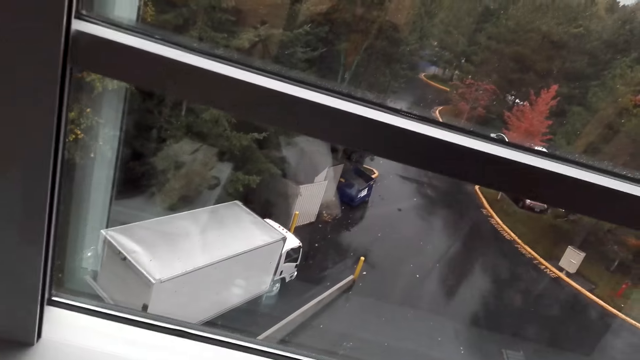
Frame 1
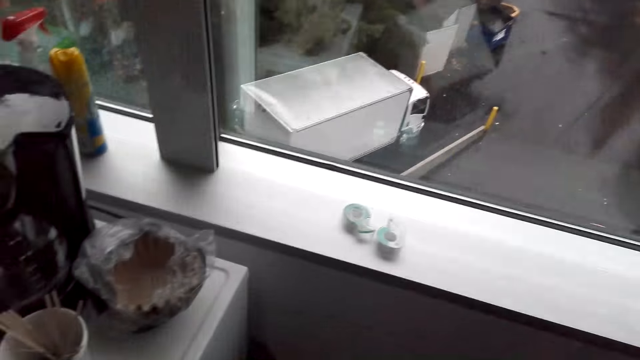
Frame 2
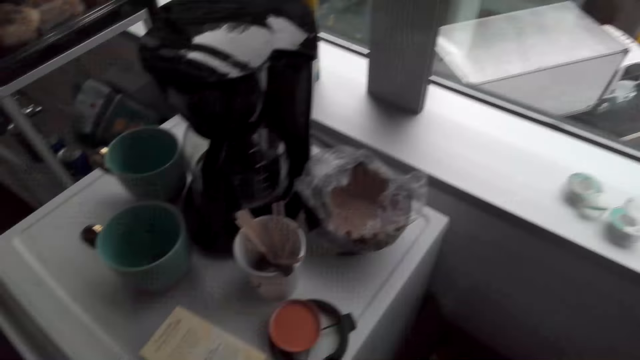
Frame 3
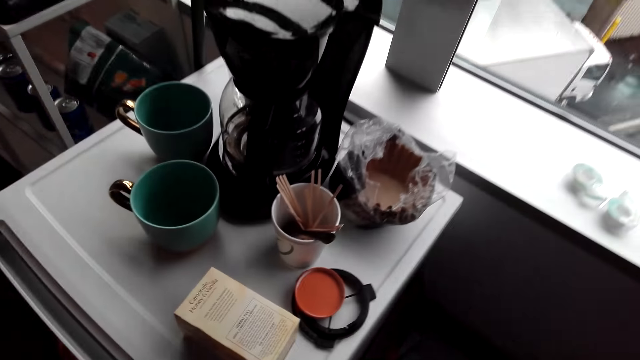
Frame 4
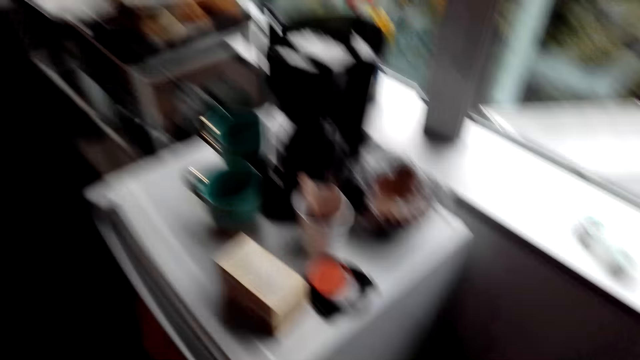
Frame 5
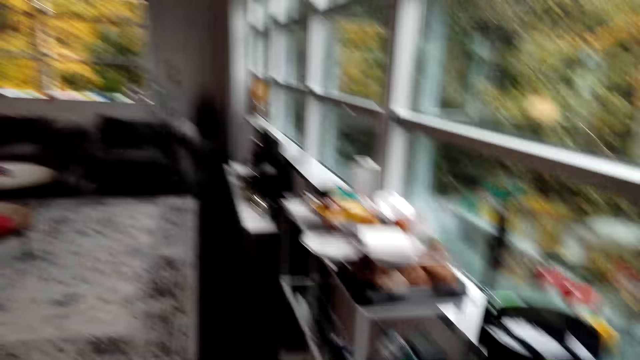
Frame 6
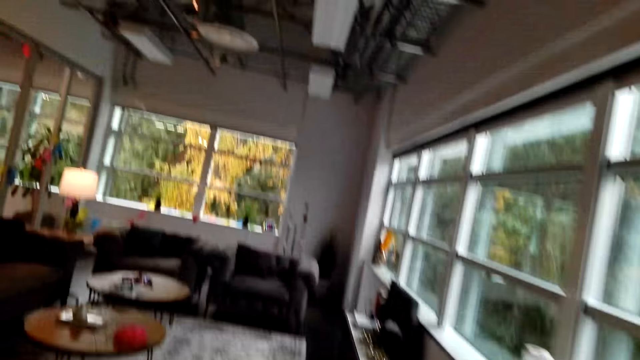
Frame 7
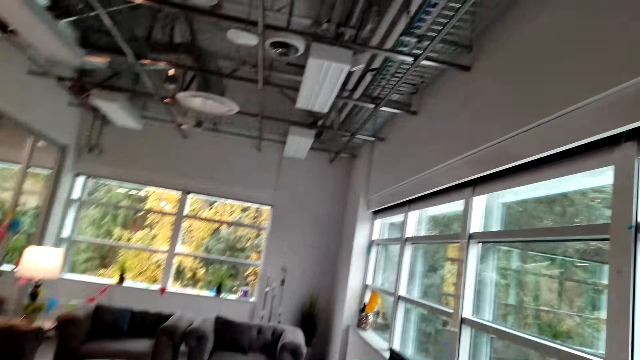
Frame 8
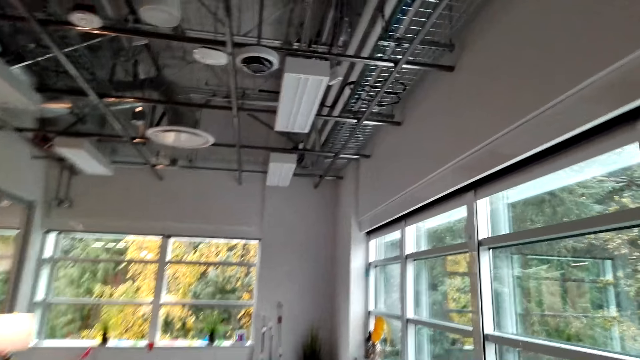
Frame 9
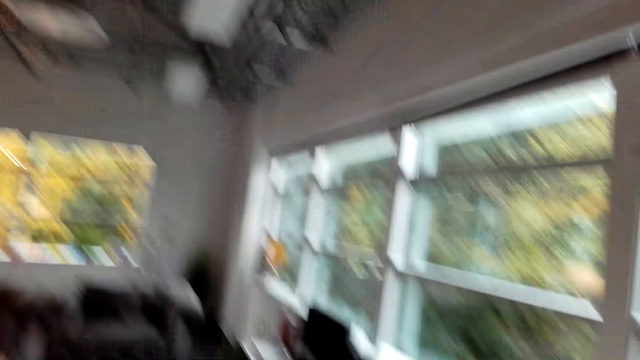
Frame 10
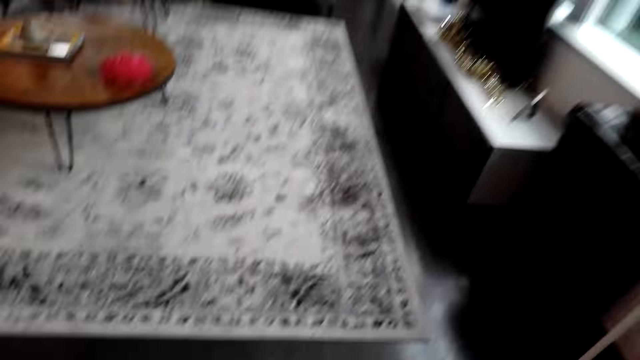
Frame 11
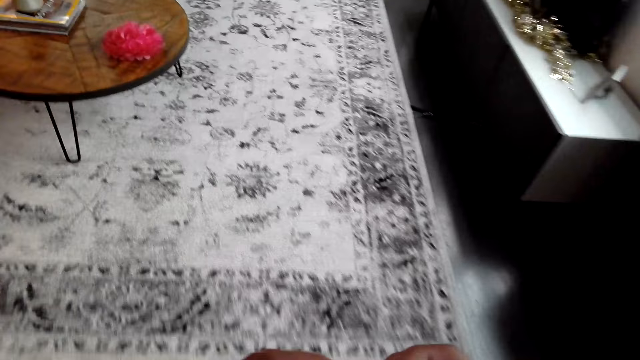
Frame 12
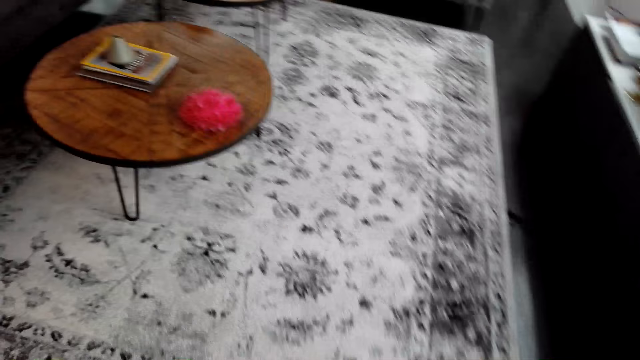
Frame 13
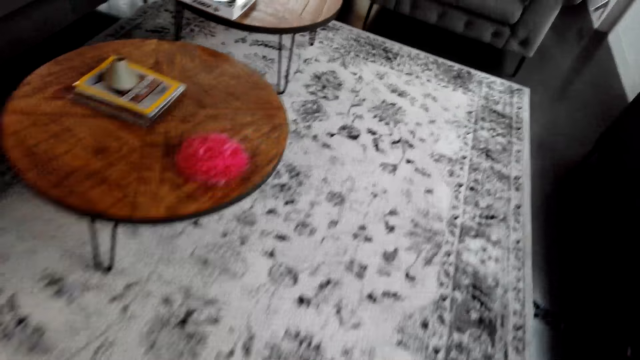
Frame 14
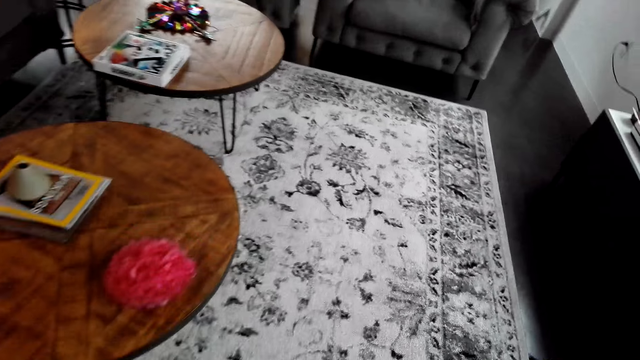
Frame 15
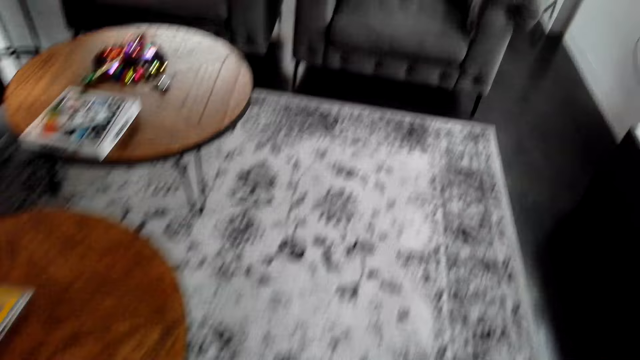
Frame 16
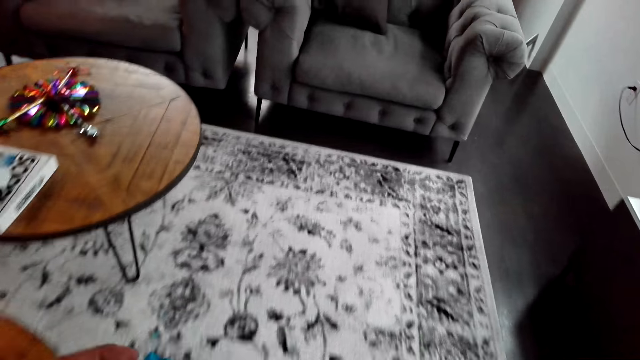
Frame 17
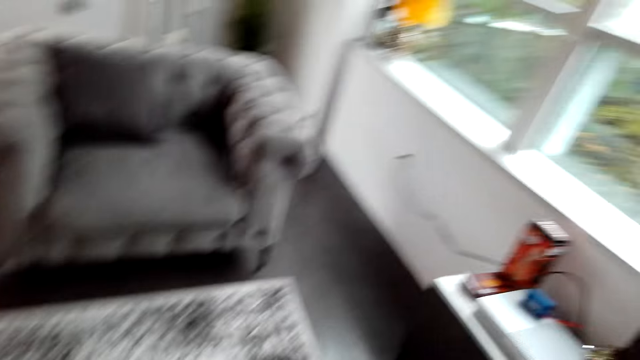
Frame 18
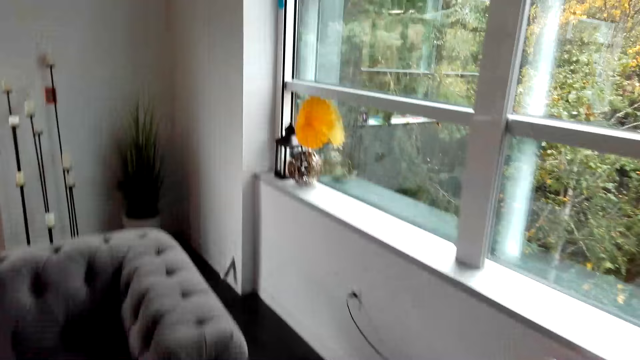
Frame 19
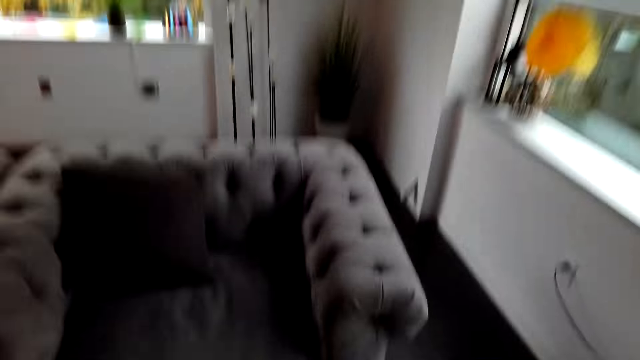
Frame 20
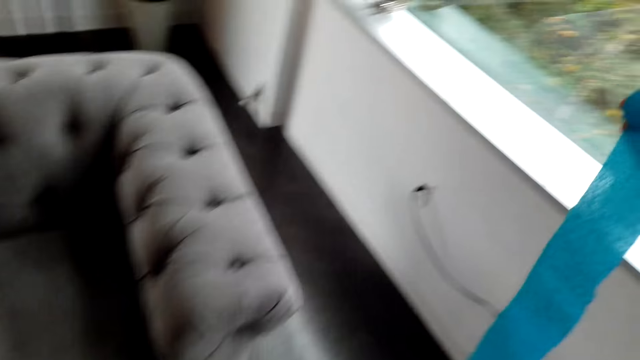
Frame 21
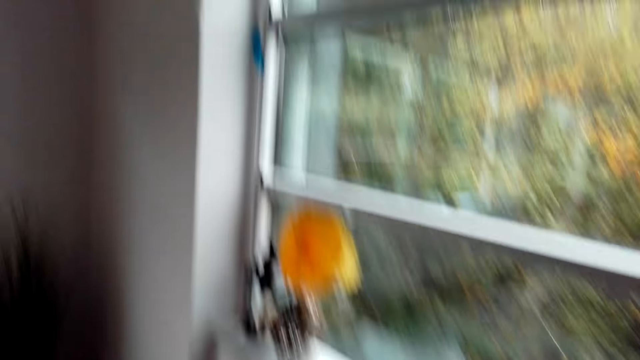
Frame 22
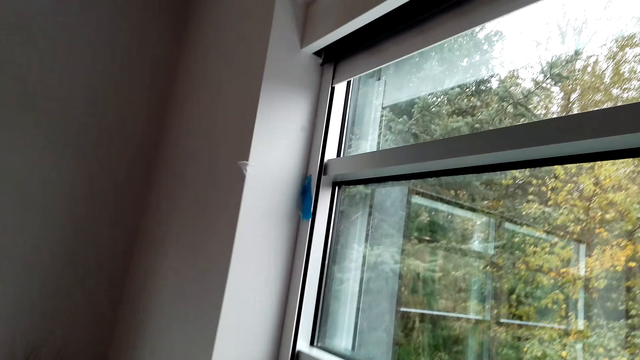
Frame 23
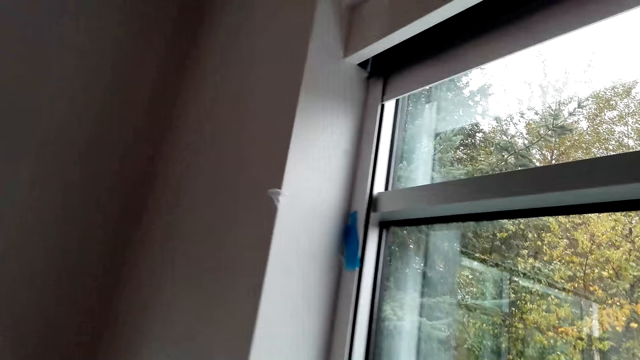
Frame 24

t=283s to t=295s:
The camera wearer walks around the hotel.

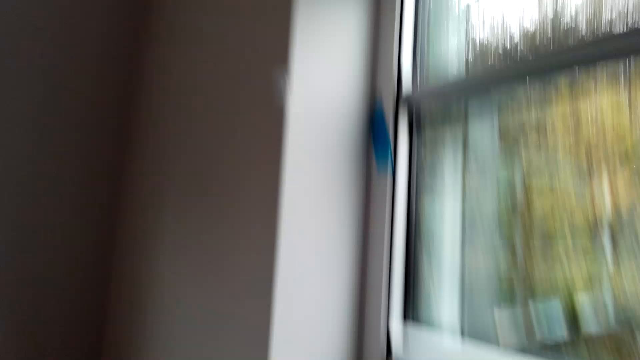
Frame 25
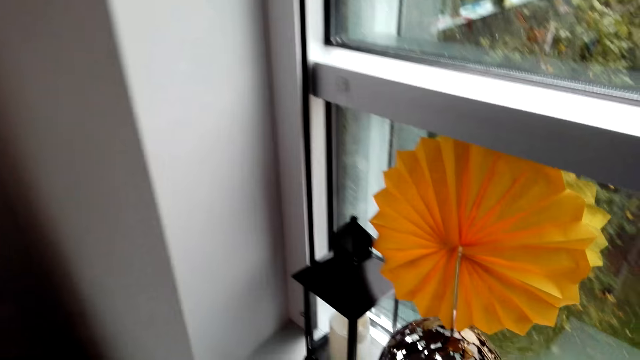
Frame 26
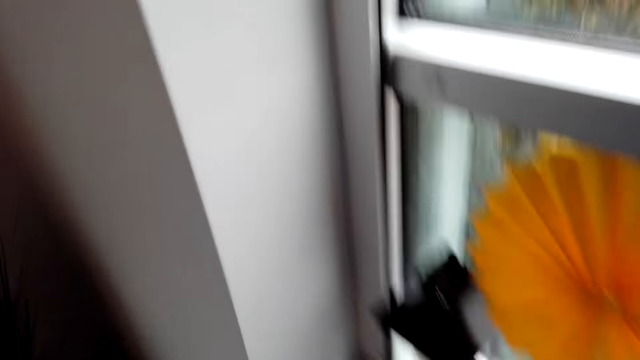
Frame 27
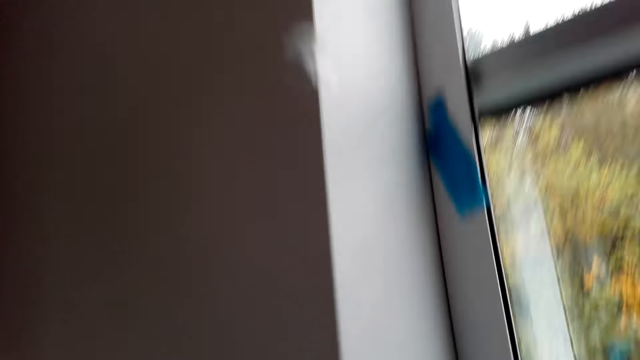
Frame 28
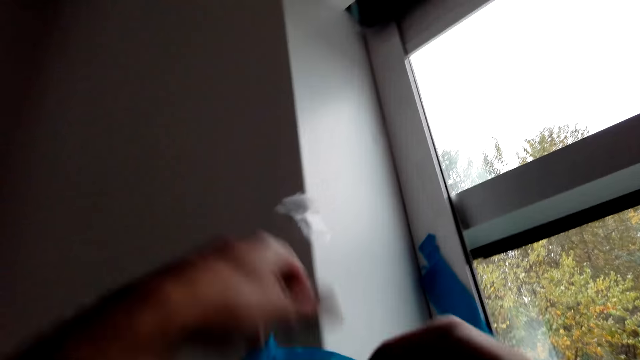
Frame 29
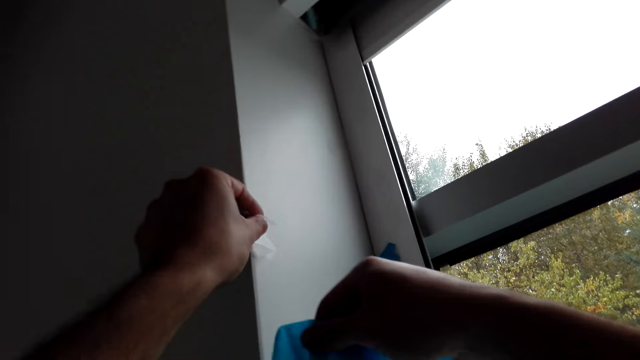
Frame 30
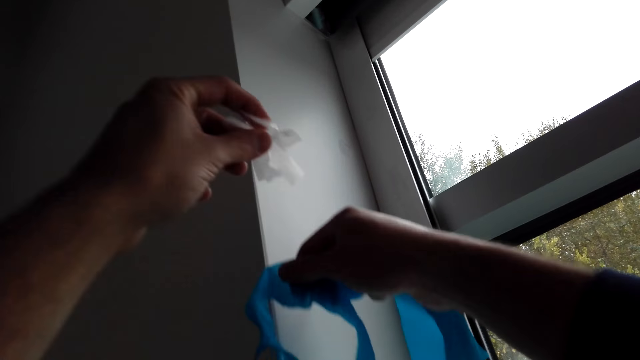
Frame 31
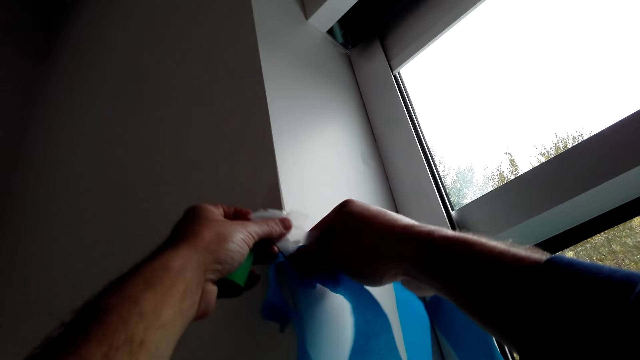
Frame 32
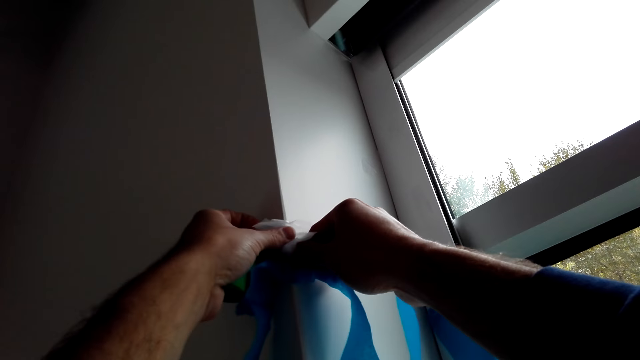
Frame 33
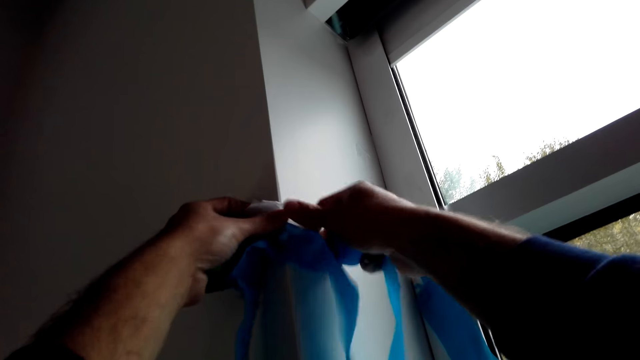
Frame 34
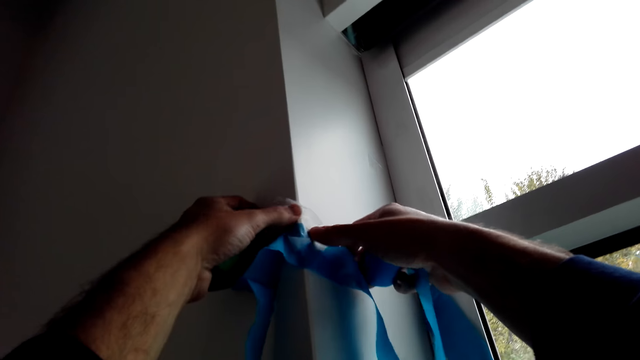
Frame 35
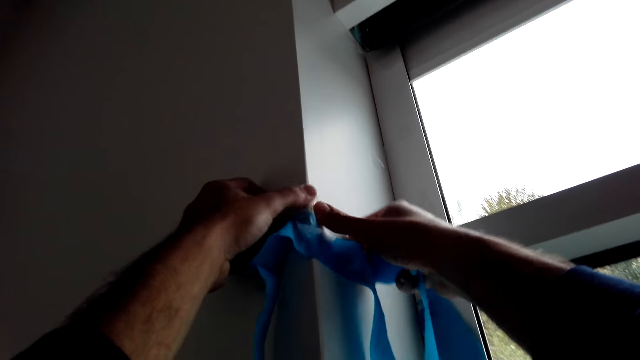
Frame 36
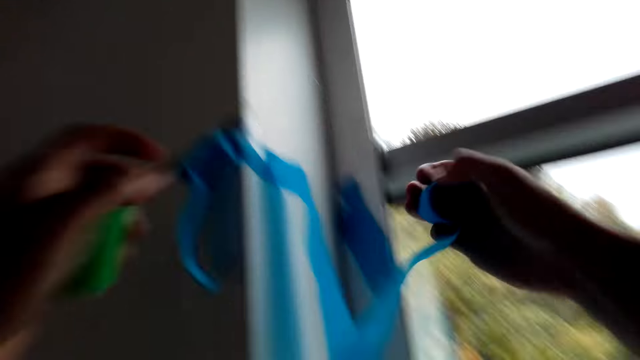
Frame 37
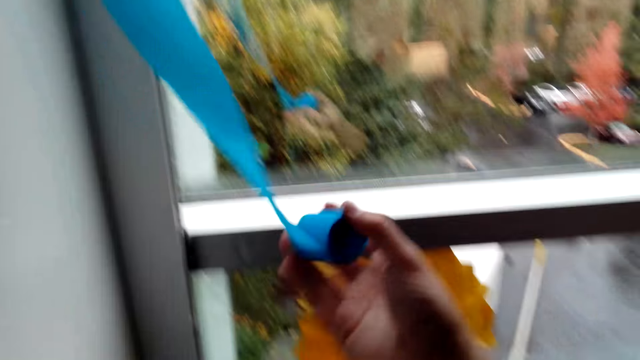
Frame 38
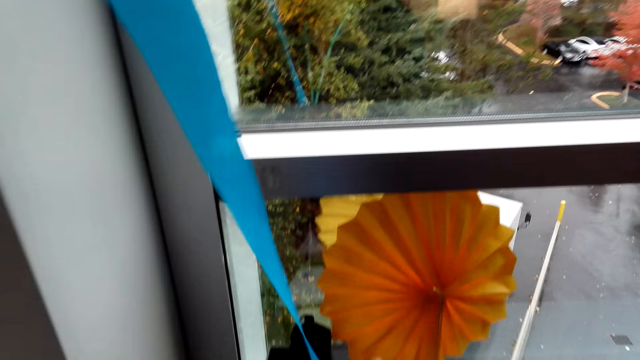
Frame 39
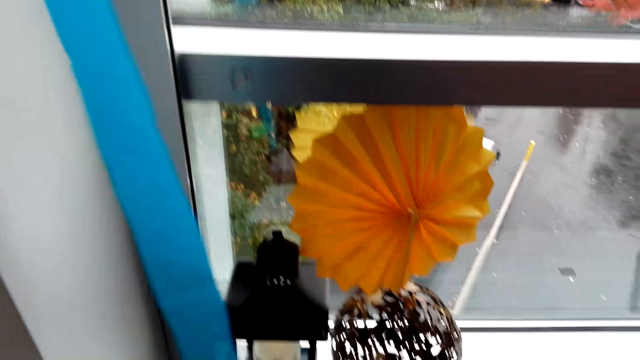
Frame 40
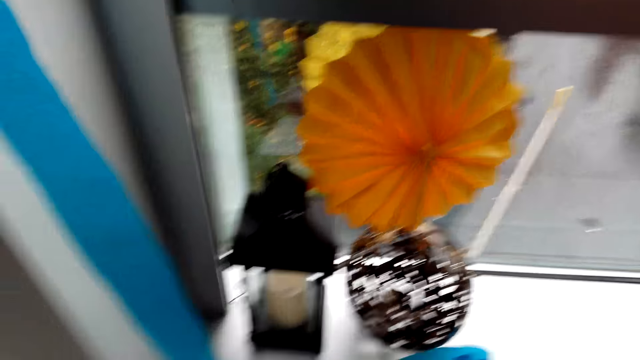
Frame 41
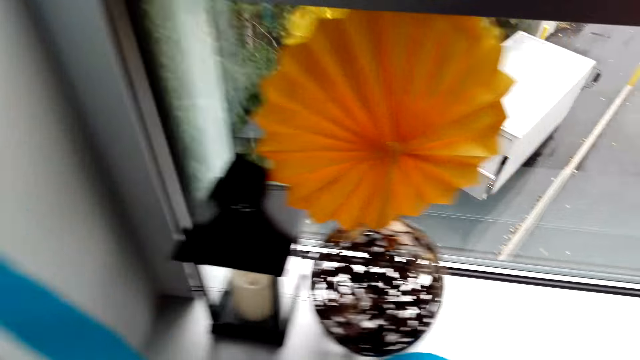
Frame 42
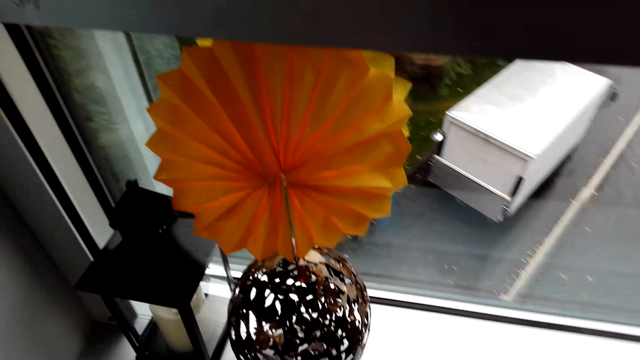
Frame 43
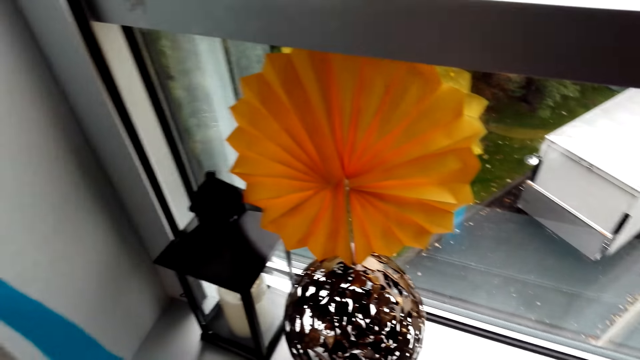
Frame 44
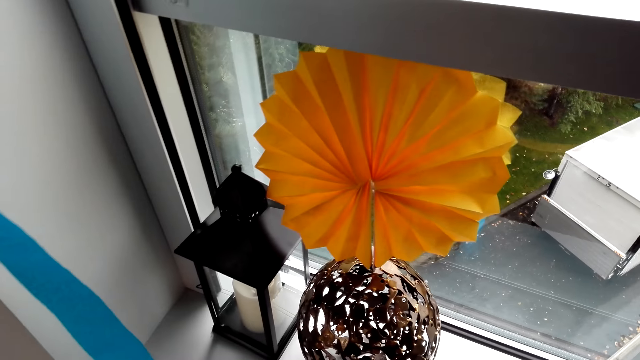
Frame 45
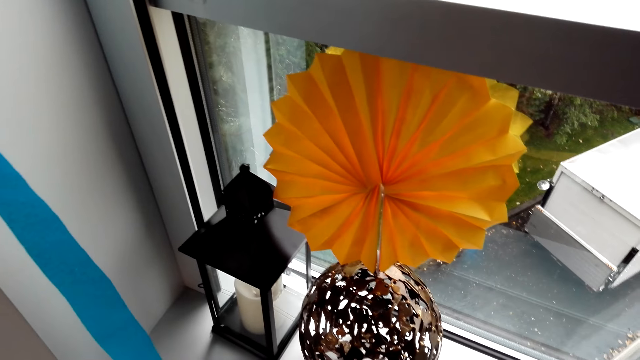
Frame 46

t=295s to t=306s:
The camera wearer removes the sellotape from the wall. They hang the ribbons on the wall. They stick the decoration ribbon on the wall with the sellotape. They unroll the decoration ribbon to the ground. They stare at the flower on the vase.
